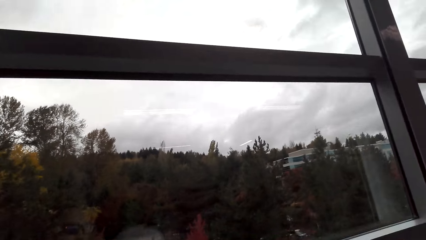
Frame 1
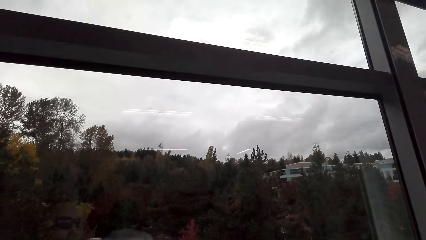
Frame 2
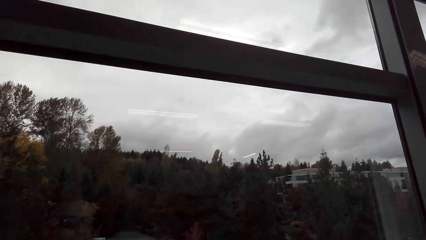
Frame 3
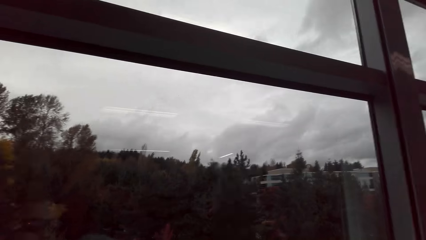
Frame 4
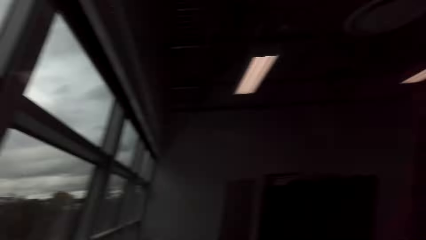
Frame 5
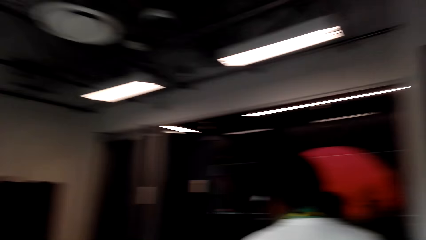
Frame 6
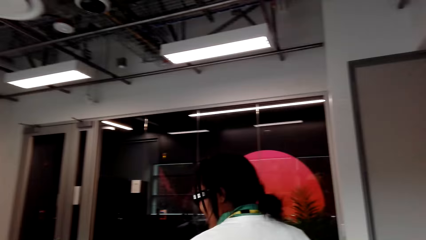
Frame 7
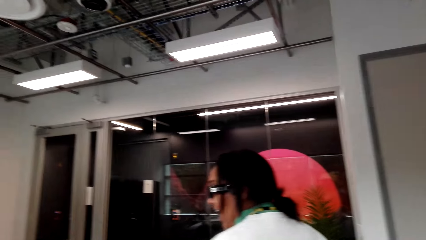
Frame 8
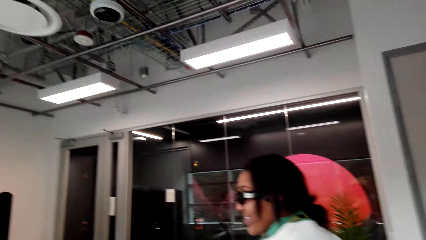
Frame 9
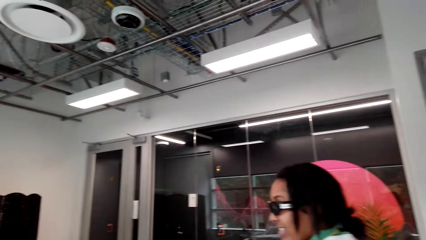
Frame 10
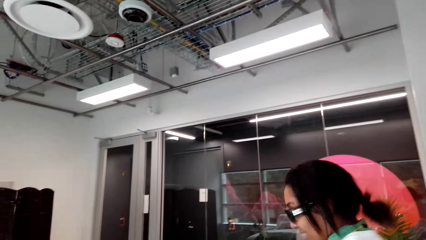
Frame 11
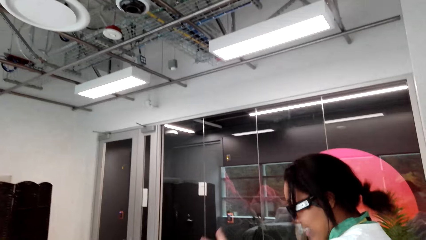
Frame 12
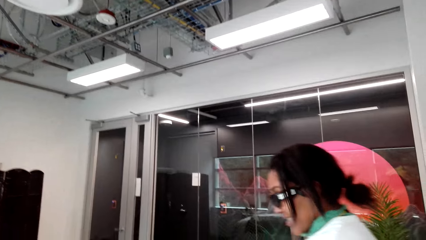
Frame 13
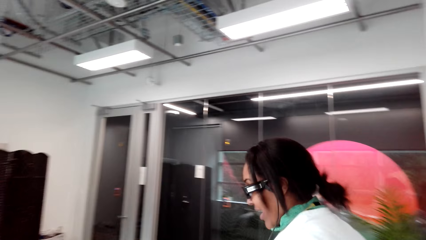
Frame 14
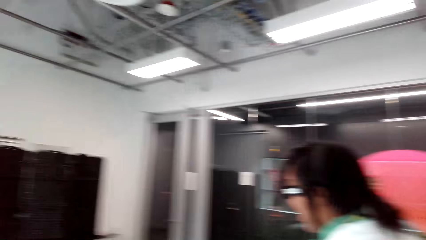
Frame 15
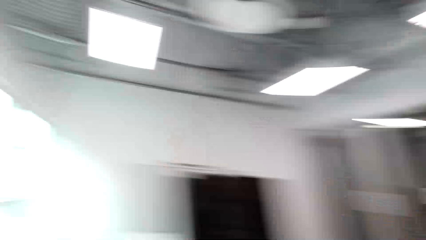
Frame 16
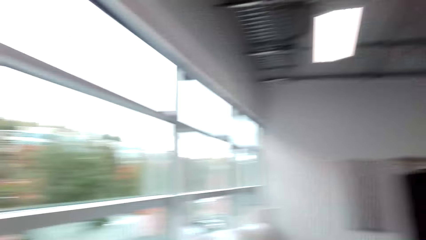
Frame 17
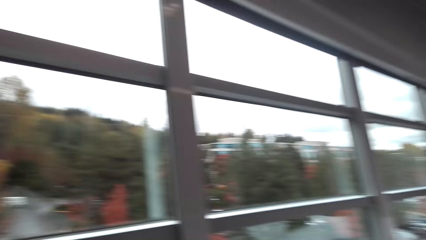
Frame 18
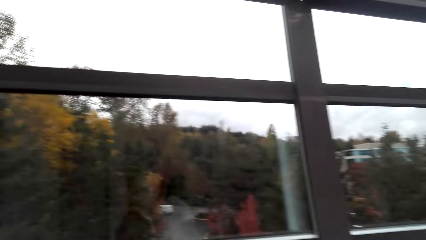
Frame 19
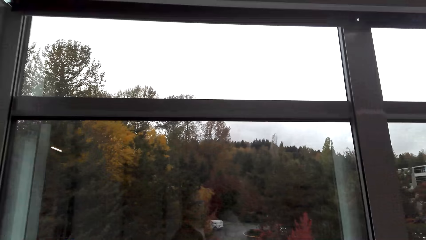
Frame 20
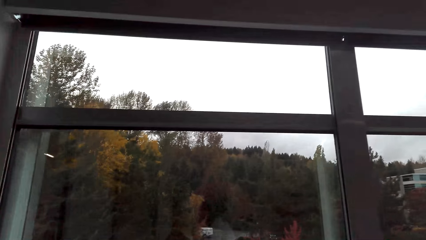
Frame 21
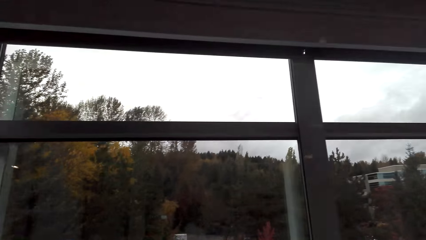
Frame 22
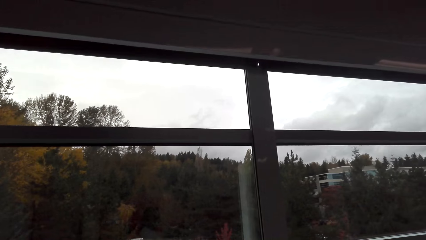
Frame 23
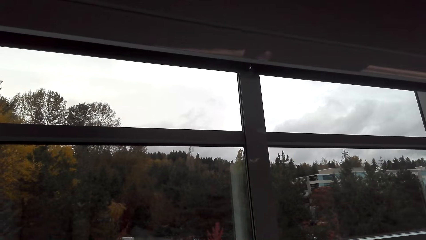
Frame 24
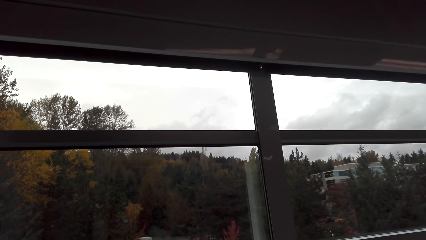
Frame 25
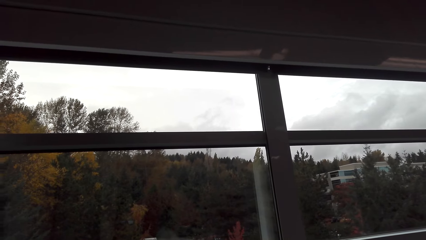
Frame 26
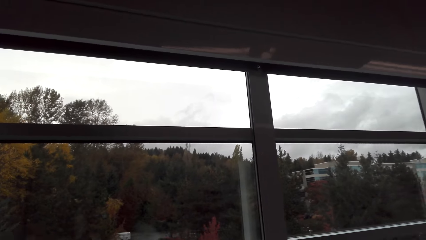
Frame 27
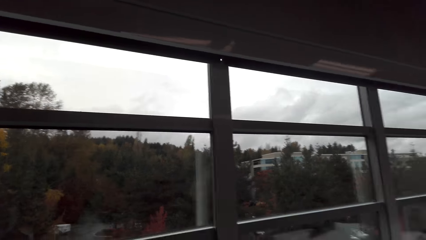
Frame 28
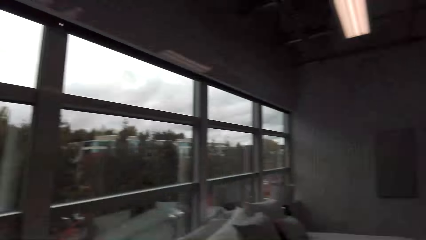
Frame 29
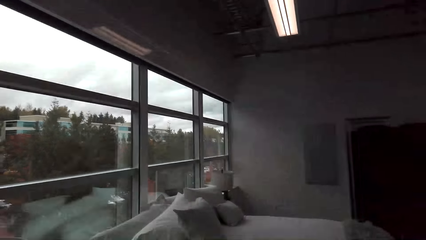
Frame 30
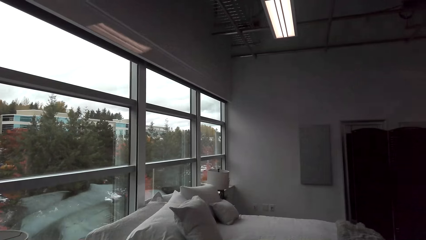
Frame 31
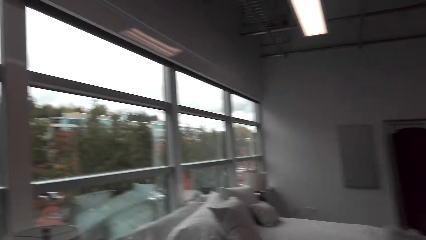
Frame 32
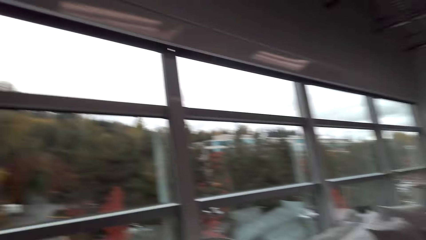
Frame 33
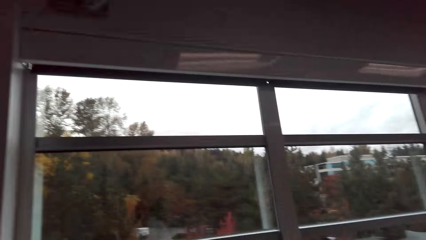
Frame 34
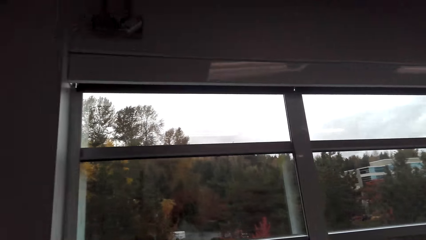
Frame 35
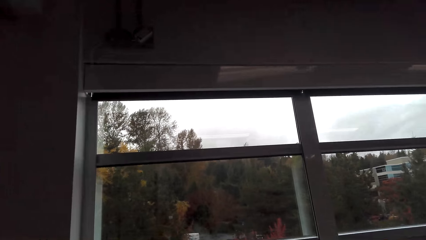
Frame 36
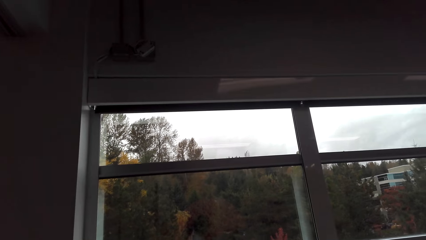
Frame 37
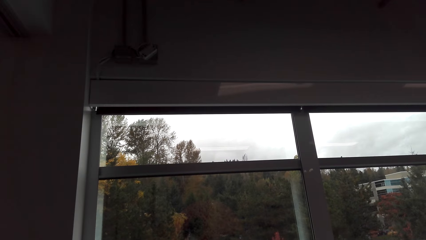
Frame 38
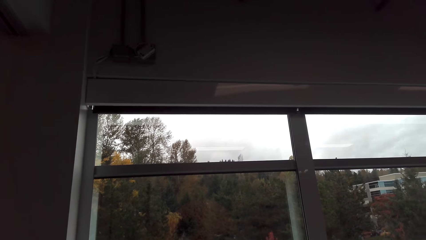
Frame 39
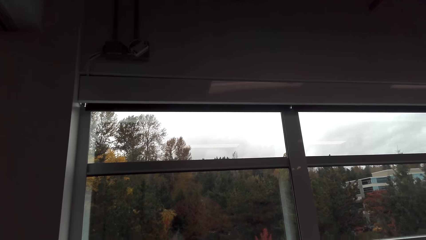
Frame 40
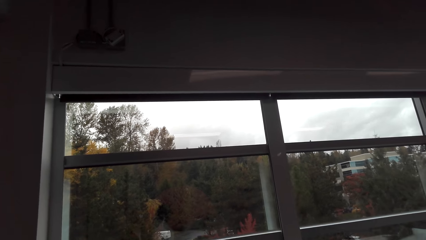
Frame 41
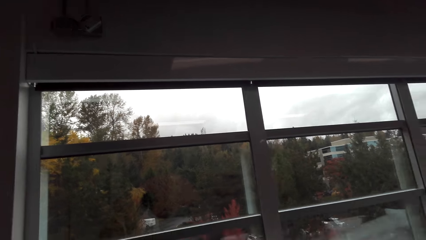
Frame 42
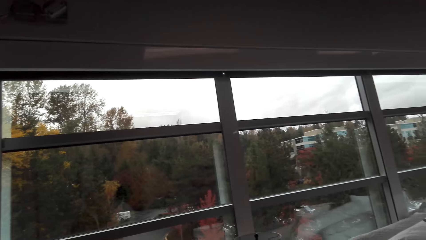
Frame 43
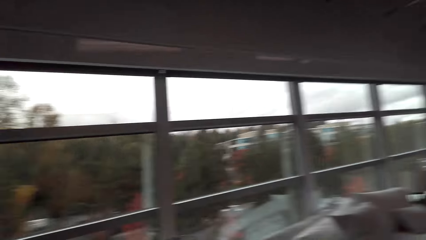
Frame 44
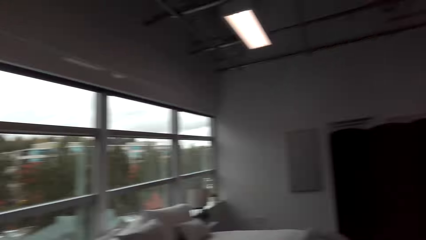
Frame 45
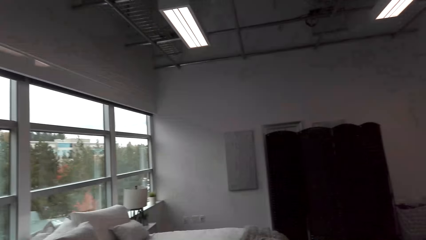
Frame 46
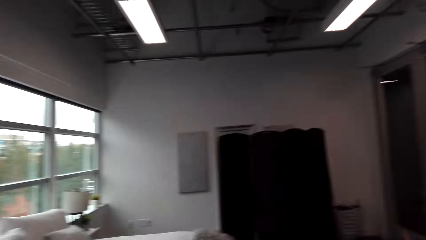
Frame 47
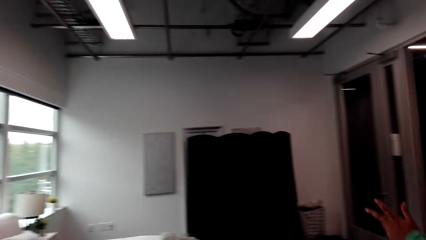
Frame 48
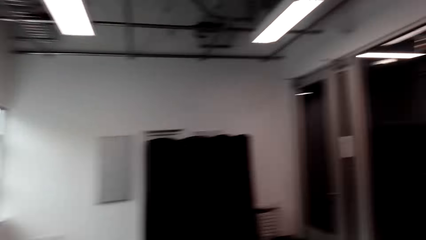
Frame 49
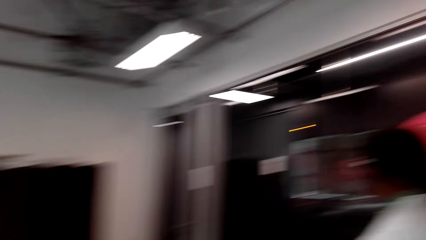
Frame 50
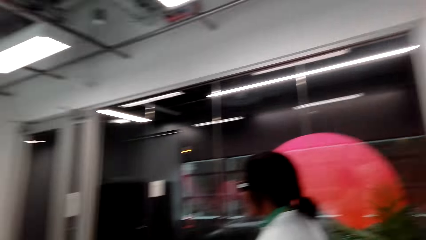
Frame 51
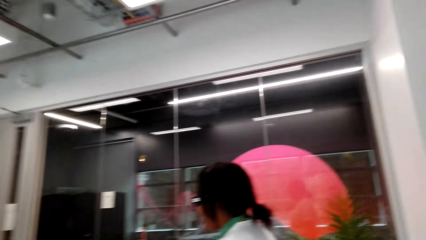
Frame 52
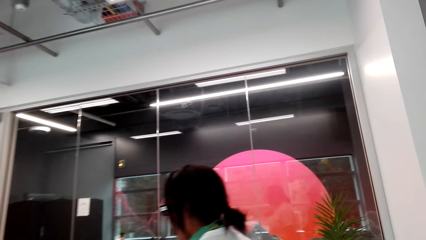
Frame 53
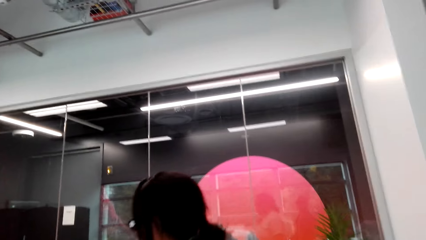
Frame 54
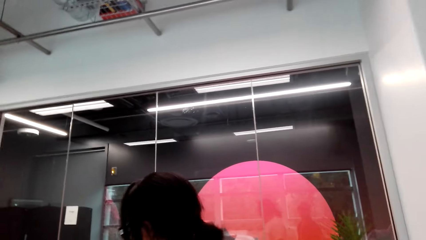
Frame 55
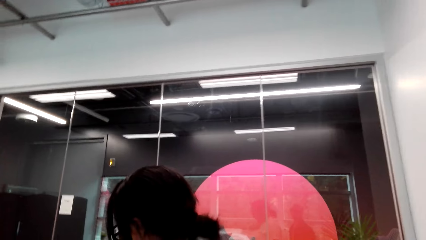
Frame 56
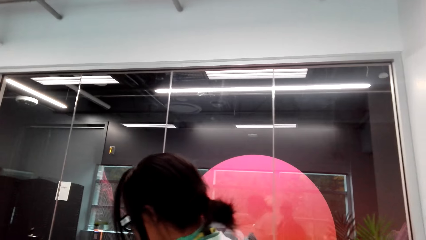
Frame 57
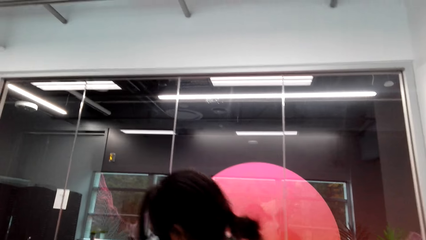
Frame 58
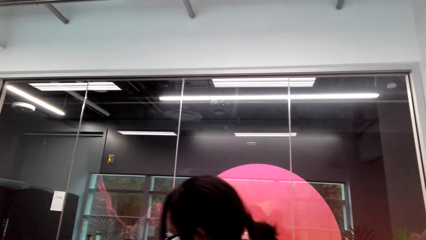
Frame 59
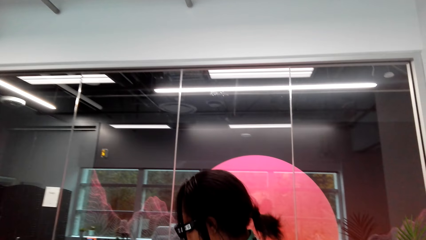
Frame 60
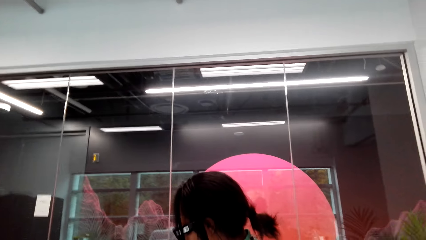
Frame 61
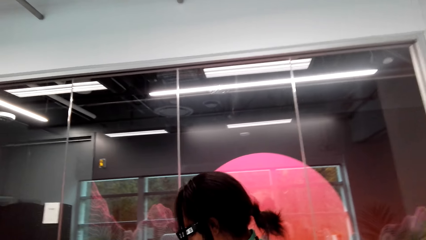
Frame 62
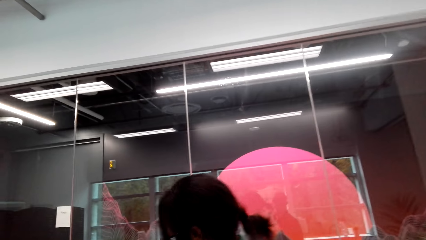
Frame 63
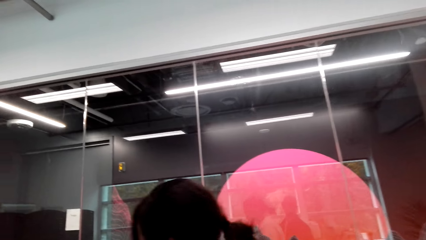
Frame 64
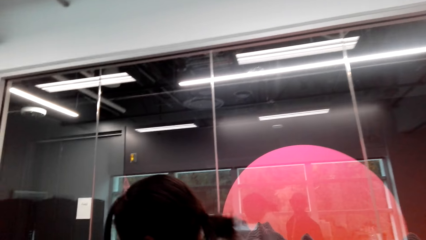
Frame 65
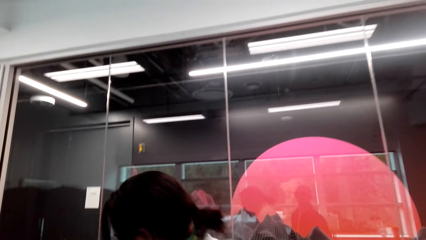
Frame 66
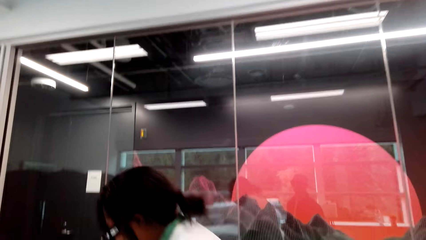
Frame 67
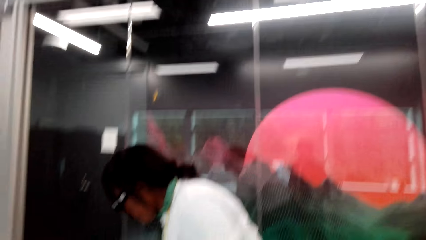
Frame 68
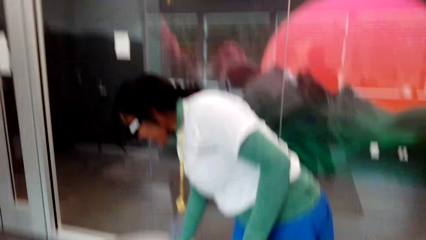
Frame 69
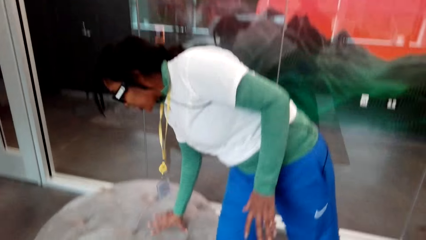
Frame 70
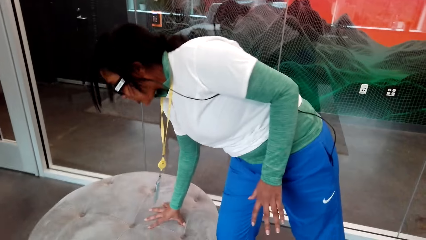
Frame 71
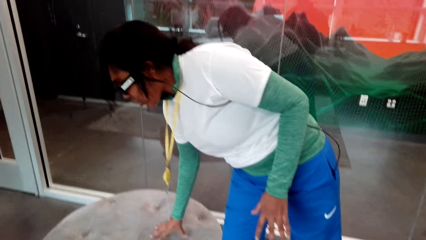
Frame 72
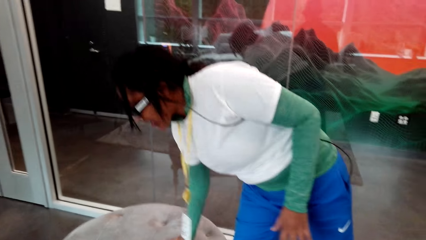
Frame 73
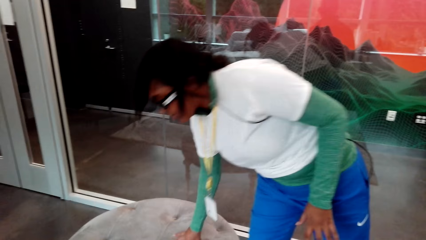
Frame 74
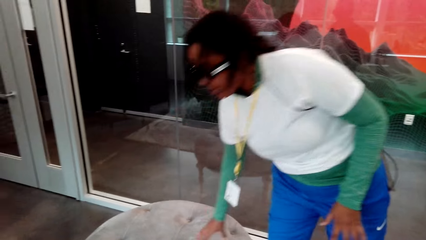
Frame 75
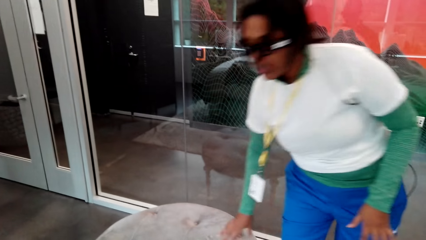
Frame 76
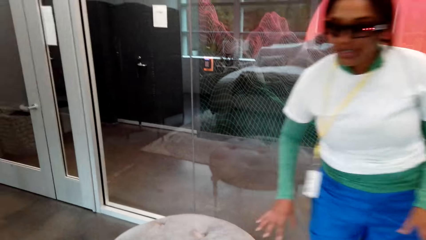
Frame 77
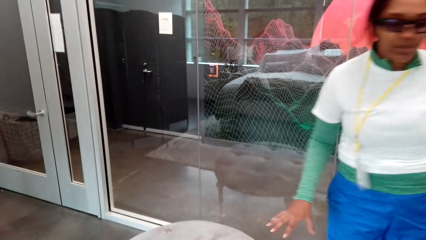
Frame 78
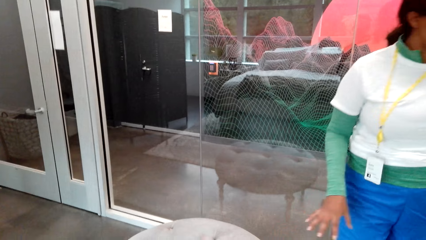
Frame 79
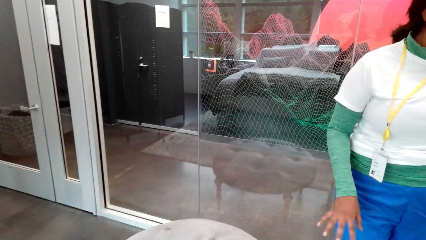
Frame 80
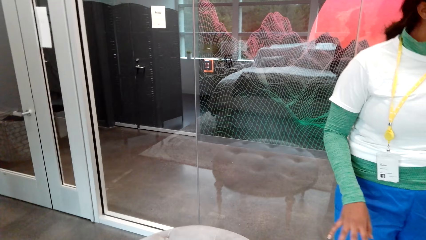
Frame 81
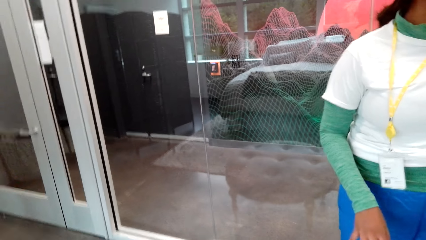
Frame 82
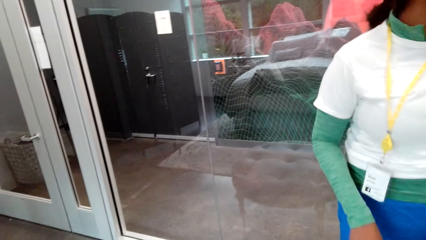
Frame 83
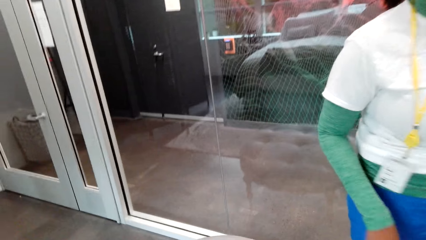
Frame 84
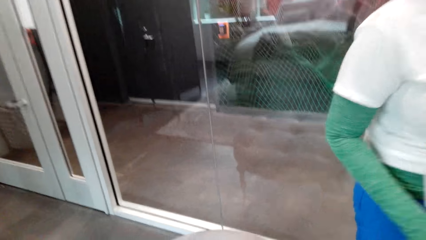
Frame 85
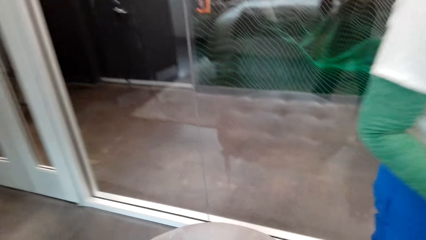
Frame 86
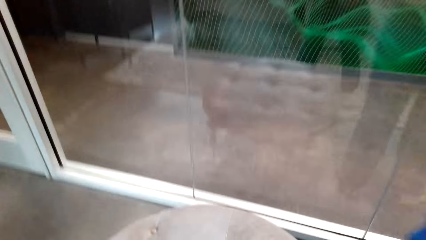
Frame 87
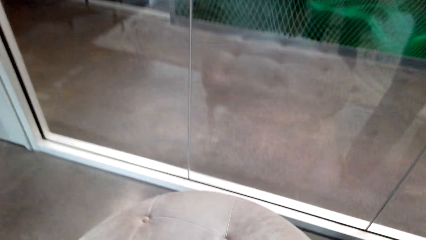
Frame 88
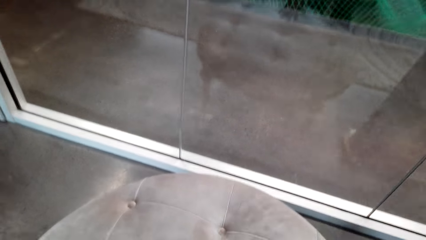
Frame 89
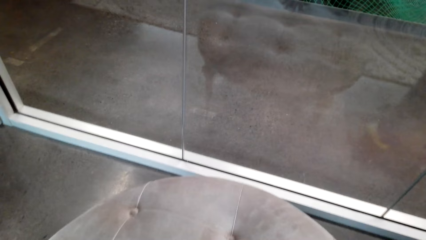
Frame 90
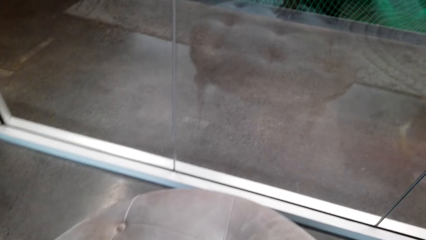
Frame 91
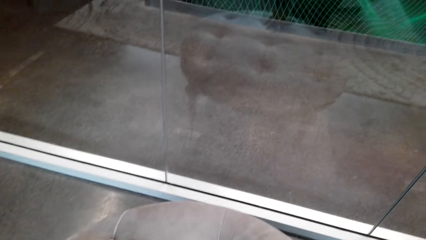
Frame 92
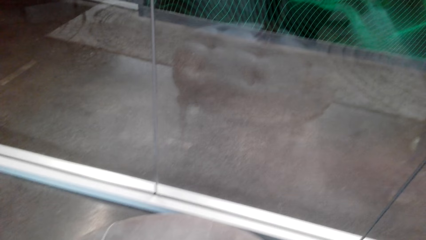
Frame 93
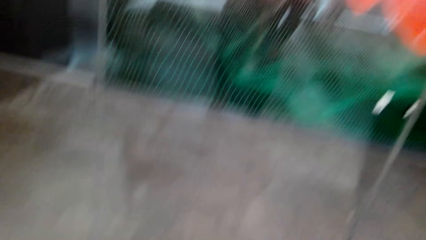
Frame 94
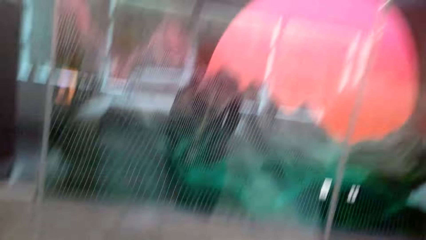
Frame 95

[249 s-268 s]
The camera wearer looks around. A person touches the ottoman. The camera wearer touches the ottoman.
